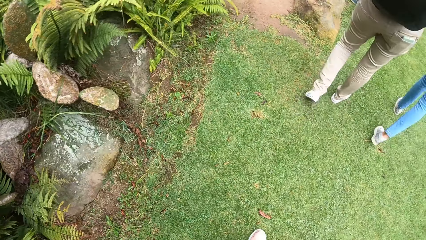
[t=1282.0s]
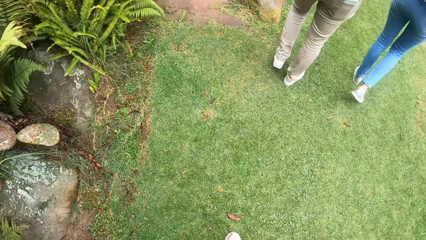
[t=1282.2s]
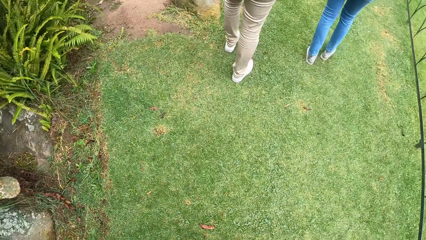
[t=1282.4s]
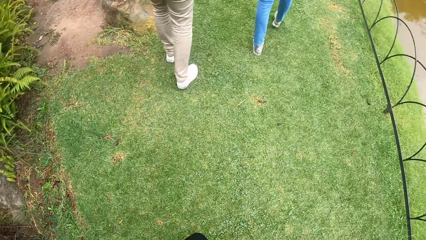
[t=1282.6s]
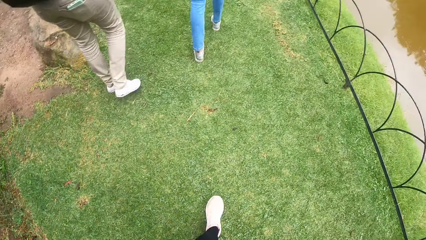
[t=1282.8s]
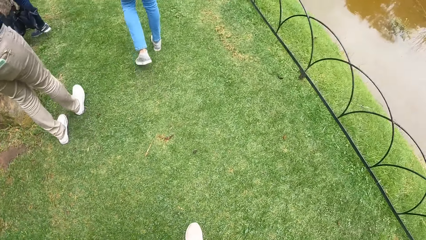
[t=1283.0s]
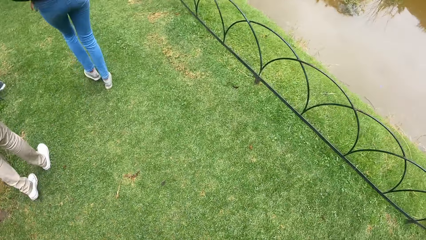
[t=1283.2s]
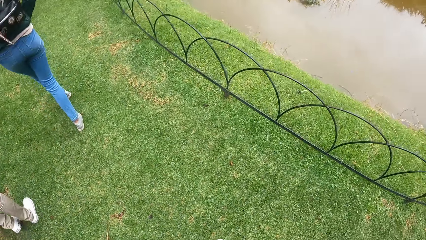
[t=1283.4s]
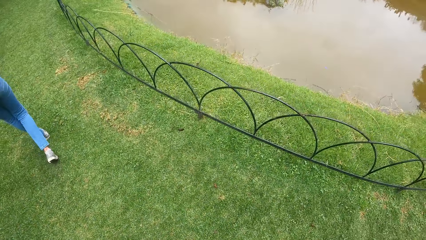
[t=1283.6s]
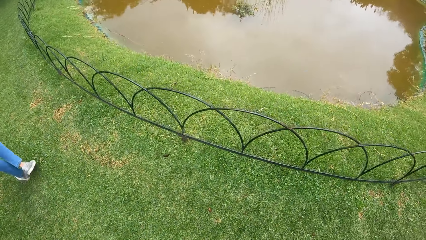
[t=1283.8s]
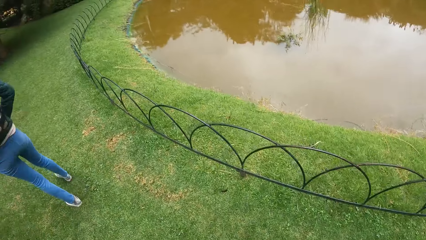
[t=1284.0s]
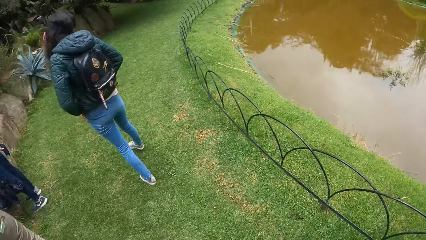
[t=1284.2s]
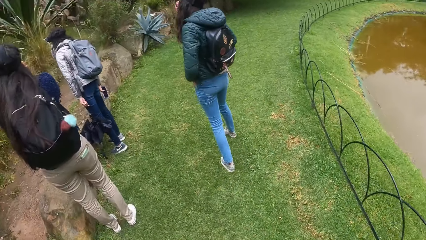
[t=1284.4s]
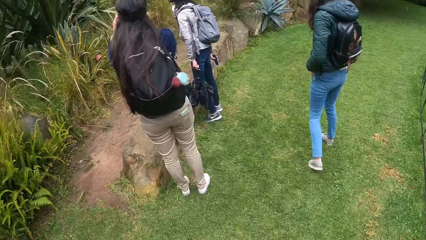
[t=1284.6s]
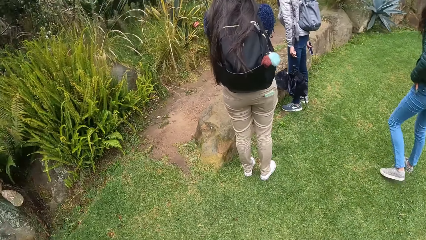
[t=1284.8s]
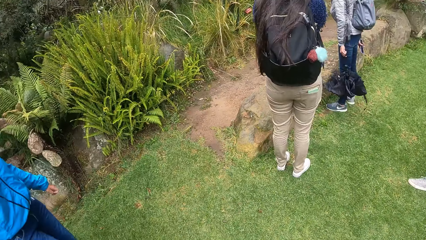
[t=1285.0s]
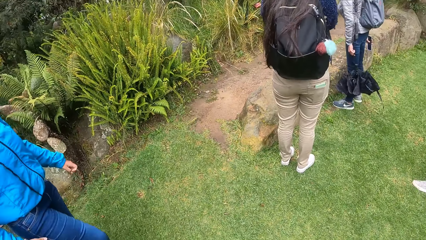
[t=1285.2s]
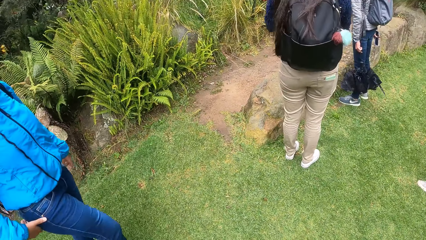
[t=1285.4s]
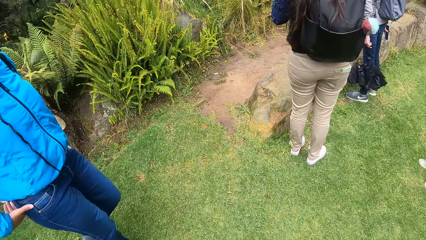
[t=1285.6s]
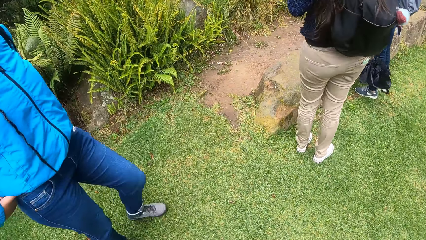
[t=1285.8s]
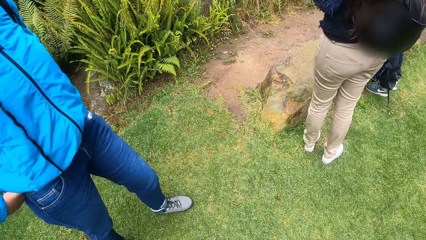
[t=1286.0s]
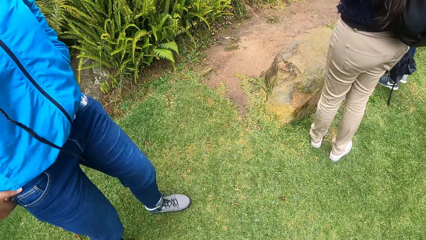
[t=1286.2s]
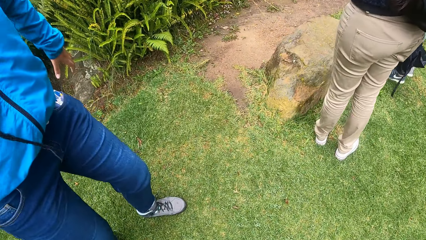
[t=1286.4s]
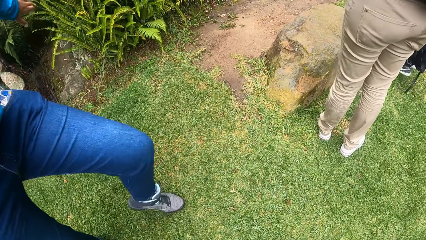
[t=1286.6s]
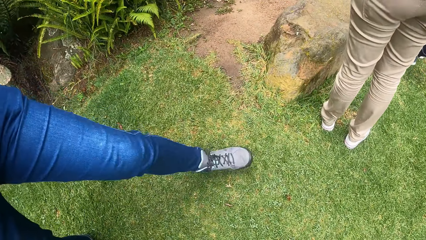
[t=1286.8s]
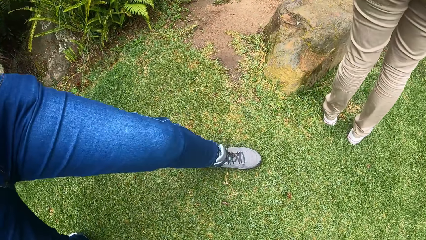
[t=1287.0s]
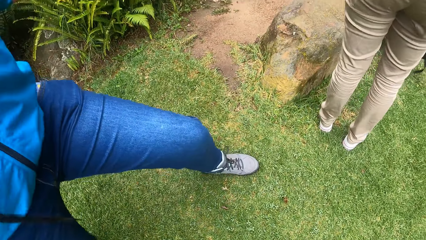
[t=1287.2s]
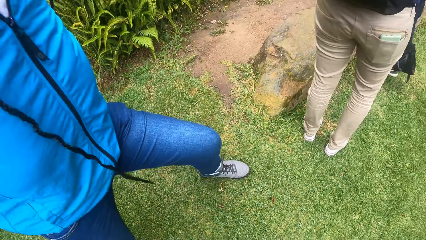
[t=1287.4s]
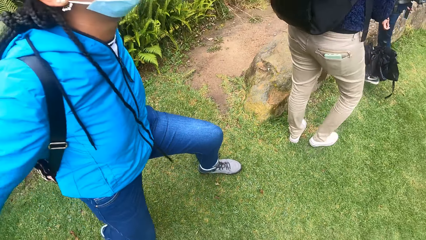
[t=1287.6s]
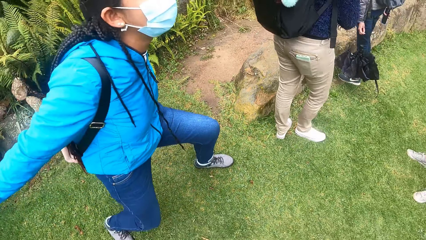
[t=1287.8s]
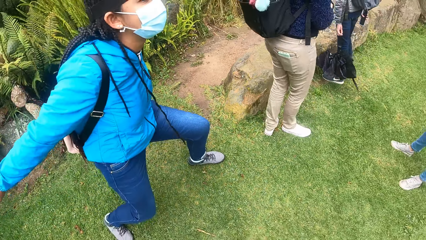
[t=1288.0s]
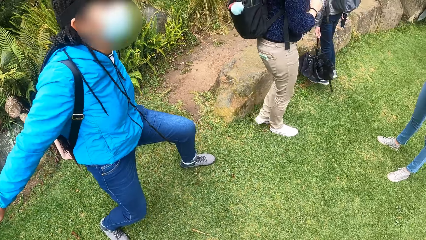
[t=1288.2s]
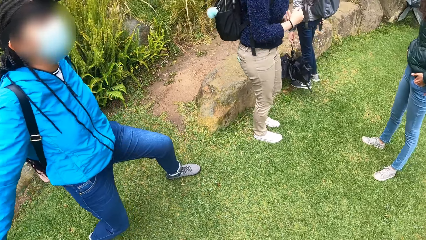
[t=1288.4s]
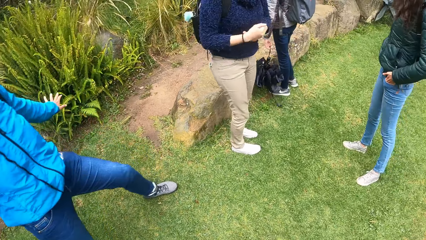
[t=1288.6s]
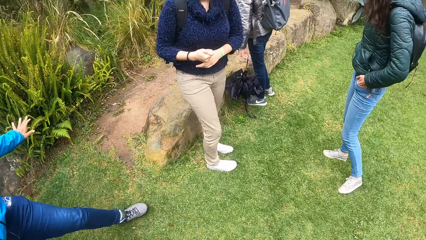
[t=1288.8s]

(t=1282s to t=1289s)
The camera wearer looks around.

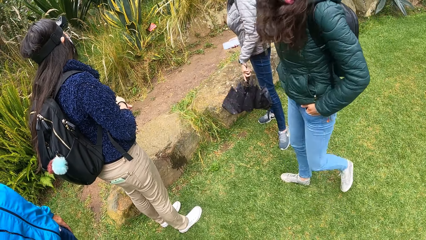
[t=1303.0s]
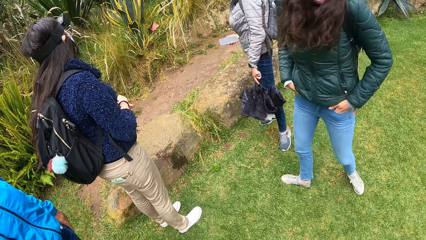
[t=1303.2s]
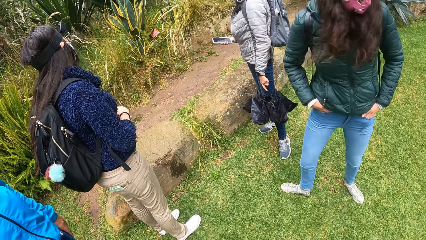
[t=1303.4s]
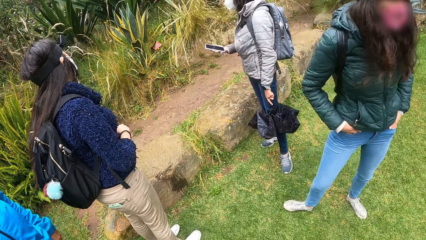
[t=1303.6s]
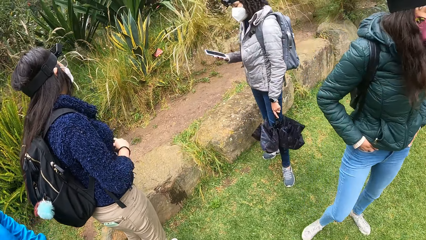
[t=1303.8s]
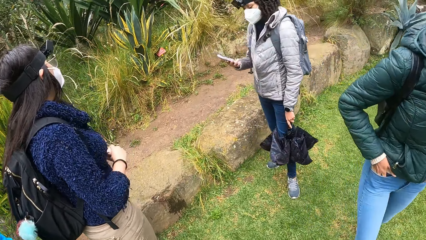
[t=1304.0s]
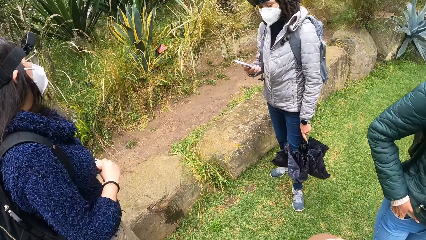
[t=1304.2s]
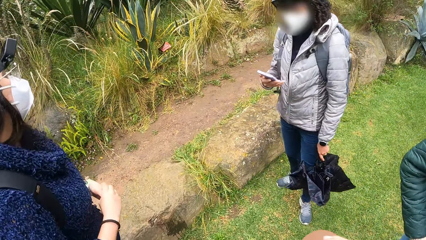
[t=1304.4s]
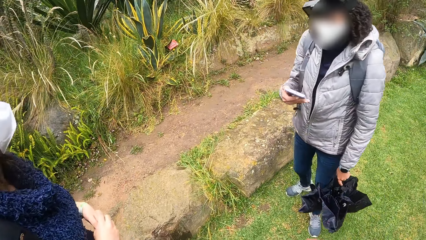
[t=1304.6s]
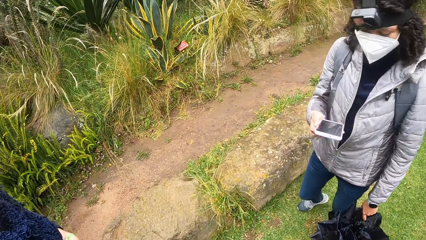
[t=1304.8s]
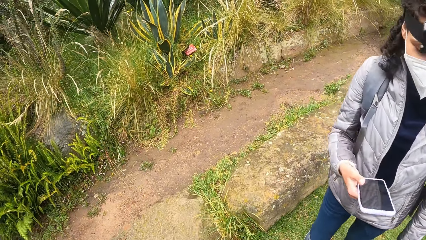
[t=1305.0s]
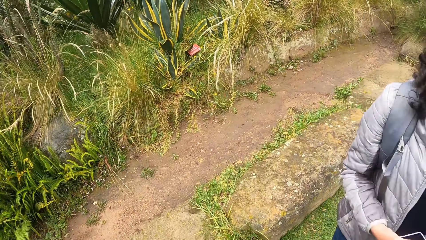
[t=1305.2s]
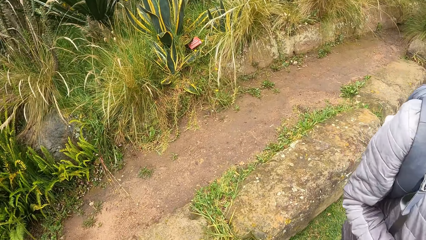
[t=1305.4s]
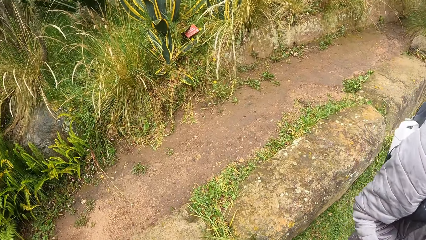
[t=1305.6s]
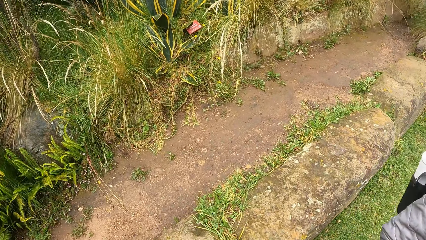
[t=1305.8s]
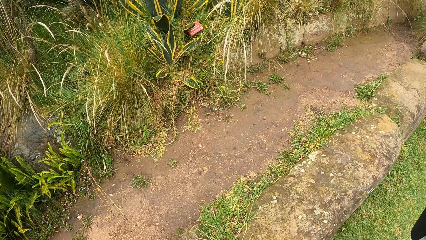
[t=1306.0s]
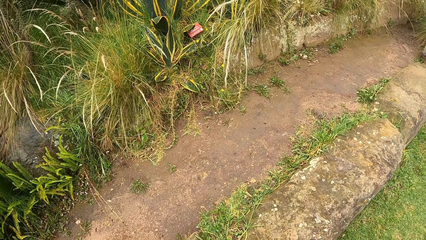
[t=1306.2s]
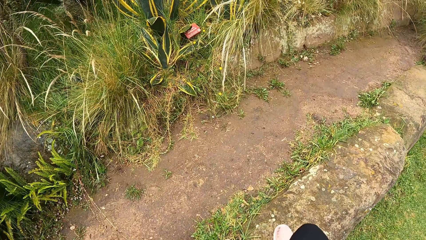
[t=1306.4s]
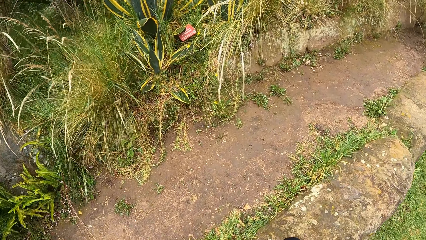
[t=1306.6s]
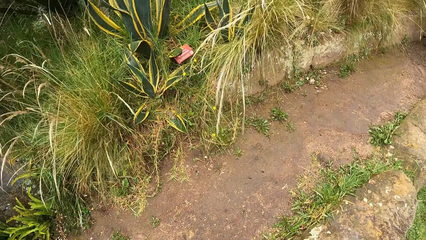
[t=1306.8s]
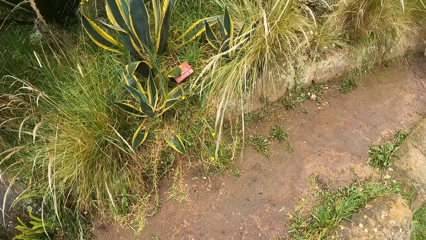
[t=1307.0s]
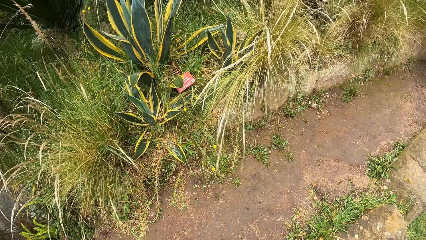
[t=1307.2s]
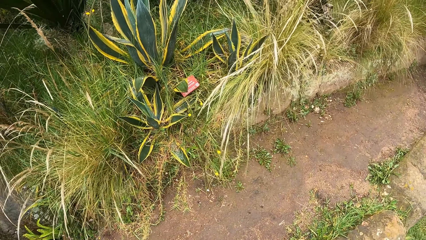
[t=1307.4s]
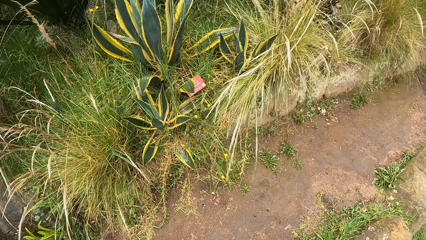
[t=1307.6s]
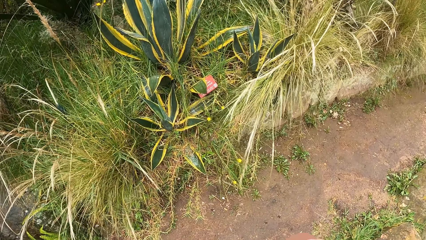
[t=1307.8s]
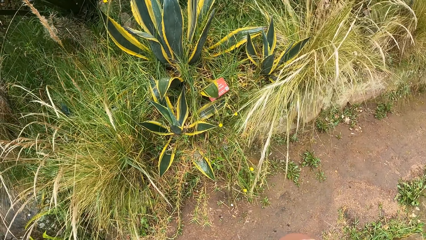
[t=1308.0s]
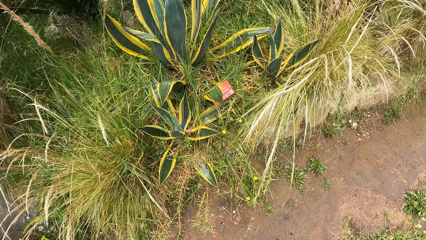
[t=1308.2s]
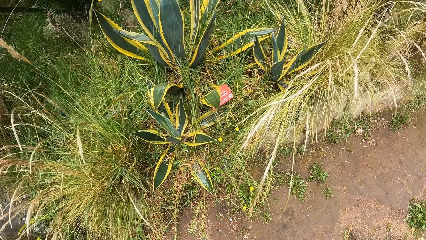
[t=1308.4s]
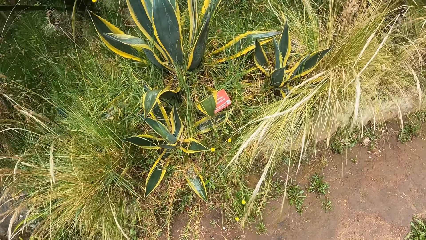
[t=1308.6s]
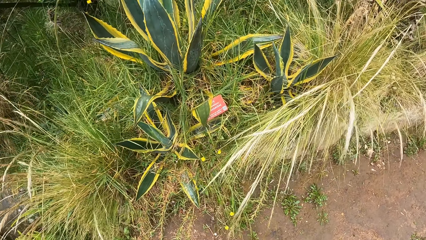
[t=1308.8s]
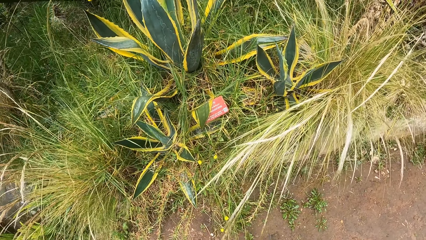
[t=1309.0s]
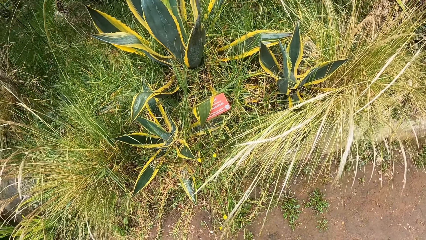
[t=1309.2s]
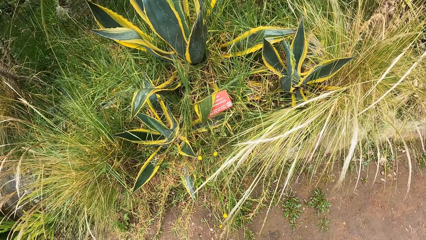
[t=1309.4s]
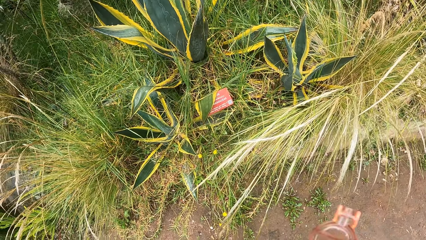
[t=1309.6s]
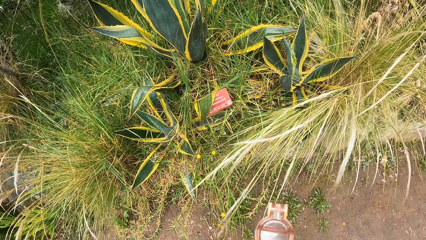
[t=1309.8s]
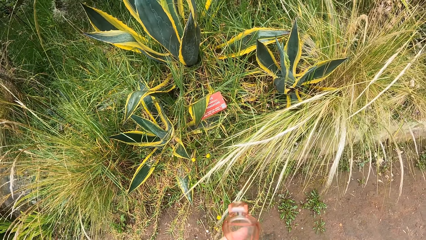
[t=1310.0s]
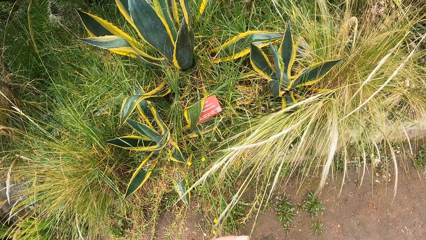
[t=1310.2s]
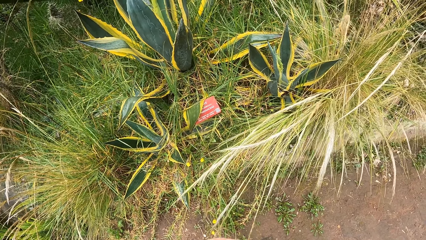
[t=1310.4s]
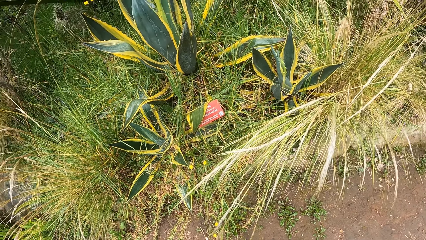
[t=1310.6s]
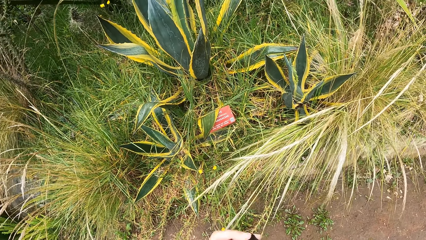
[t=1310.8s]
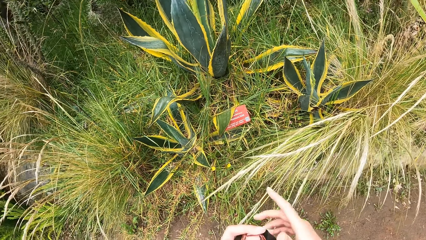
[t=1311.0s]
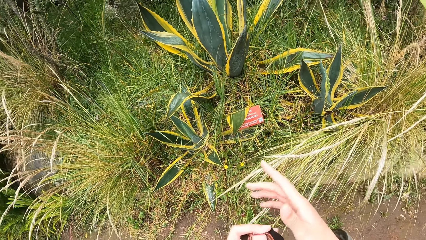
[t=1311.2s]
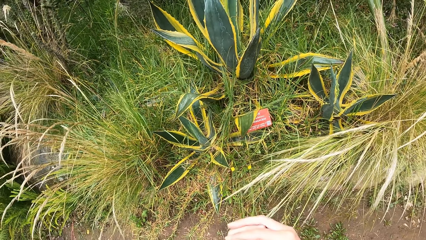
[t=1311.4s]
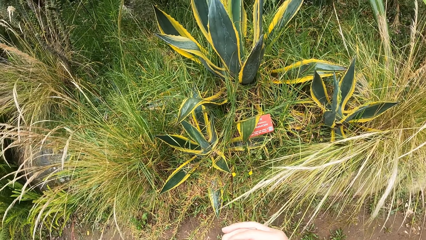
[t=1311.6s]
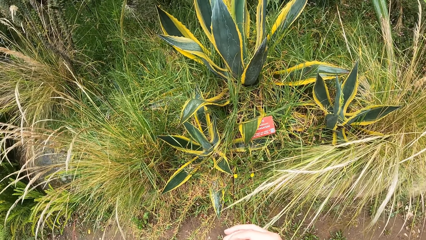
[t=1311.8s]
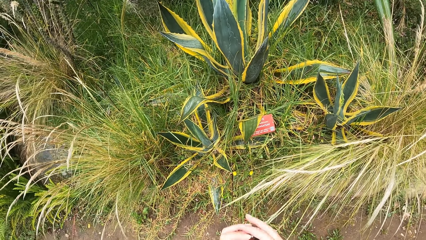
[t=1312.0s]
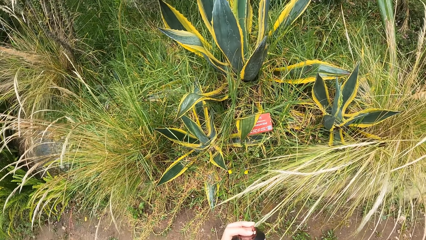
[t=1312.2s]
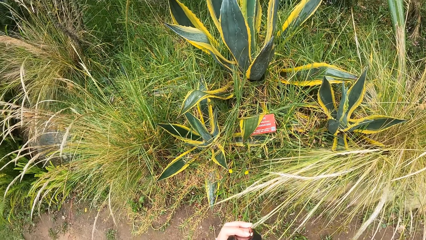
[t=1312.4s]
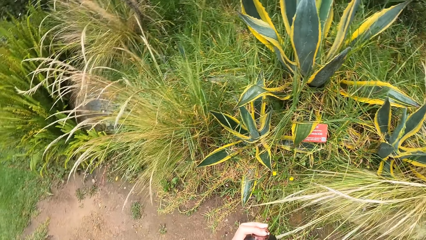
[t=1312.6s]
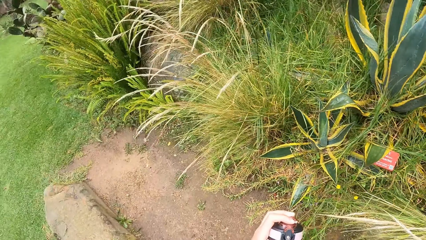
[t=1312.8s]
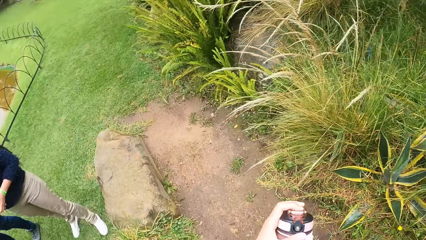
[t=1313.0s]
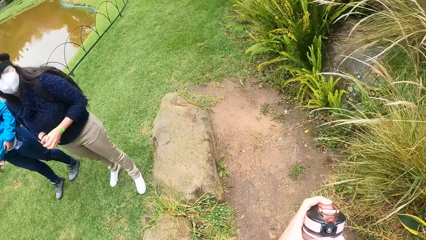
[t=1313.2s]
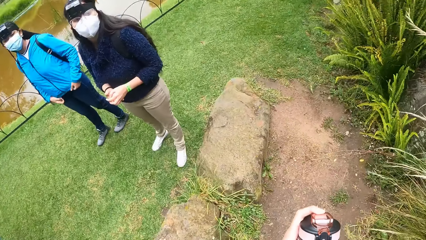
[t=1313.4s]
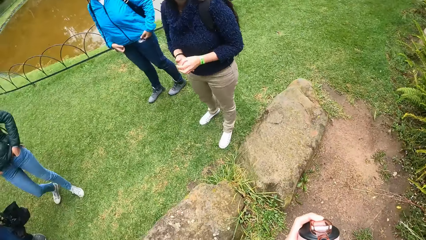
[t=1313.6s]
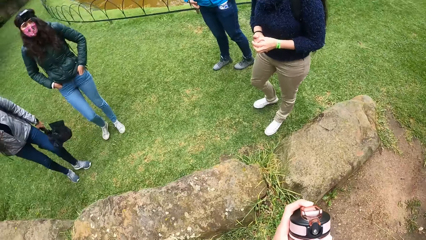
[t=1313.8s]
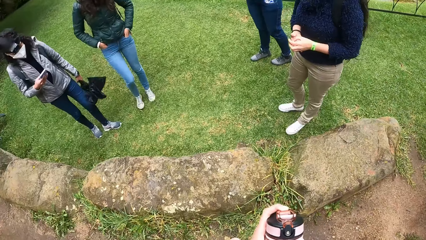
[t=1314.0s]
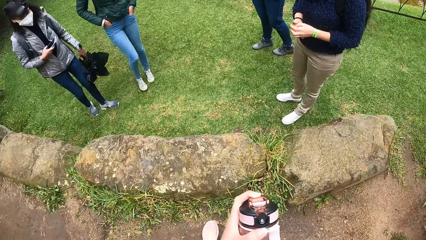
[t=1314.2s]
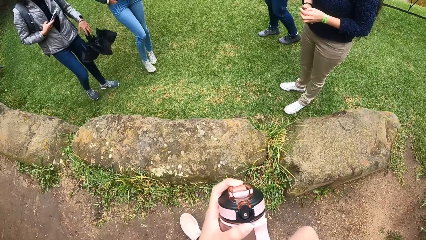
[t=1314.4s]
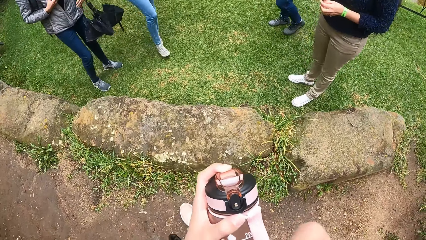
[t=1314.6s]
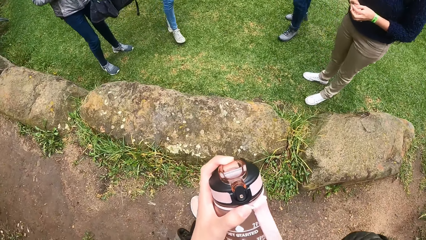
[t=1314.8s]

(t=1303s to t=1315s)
The woman operates the phone with her left hand. The camera wearer closes the cover of a bottle in her left hand with her right hand.
